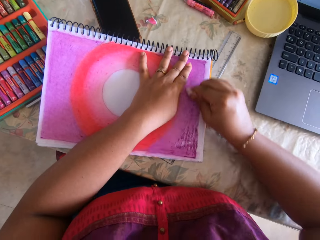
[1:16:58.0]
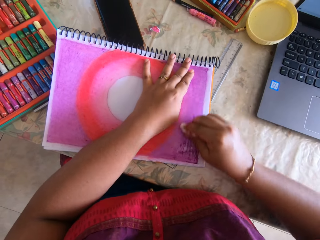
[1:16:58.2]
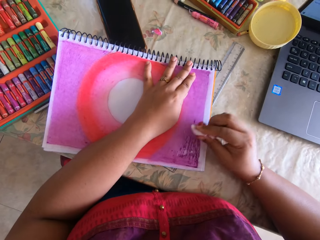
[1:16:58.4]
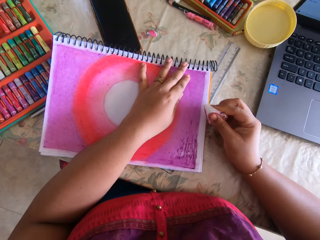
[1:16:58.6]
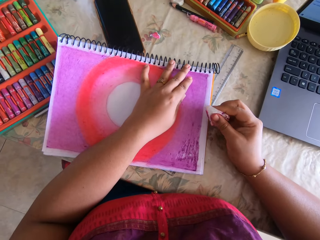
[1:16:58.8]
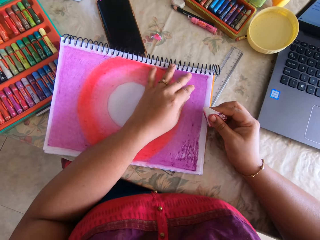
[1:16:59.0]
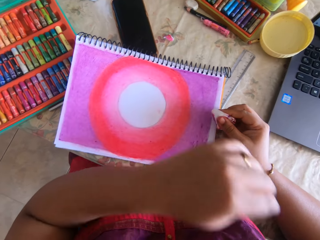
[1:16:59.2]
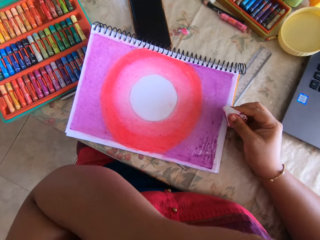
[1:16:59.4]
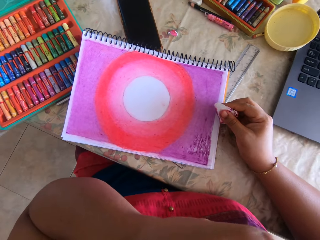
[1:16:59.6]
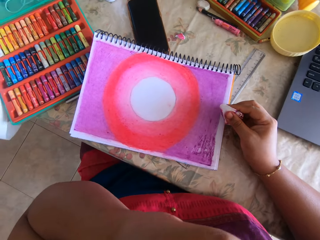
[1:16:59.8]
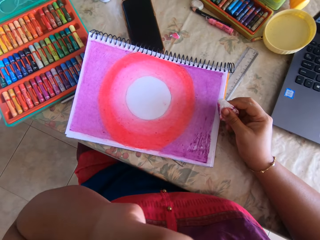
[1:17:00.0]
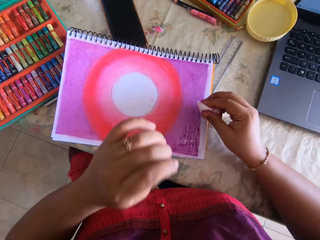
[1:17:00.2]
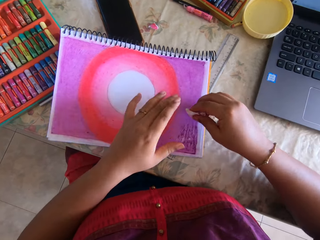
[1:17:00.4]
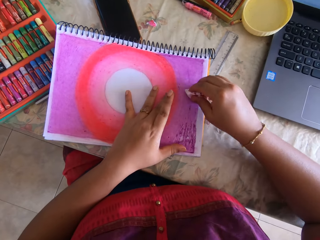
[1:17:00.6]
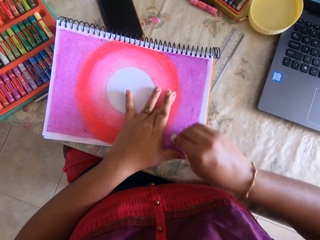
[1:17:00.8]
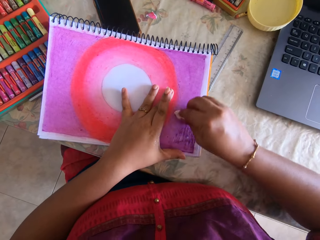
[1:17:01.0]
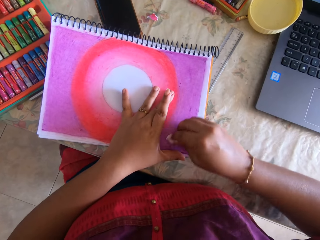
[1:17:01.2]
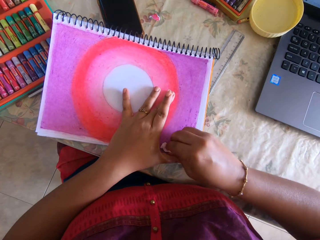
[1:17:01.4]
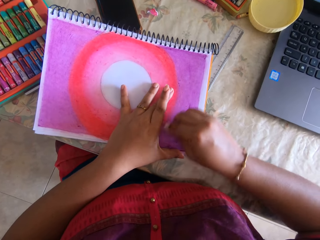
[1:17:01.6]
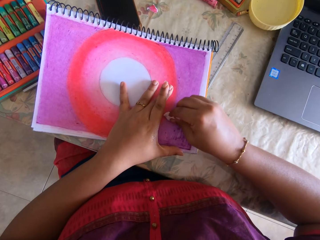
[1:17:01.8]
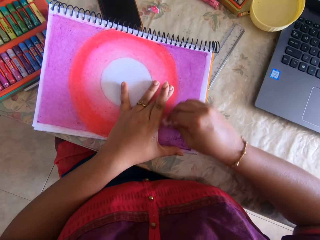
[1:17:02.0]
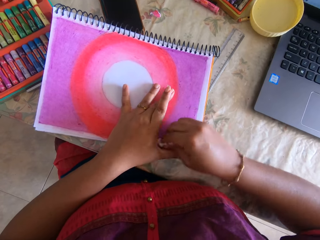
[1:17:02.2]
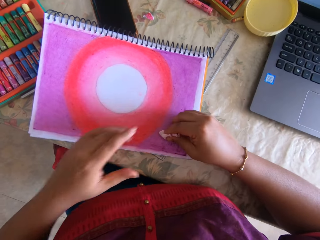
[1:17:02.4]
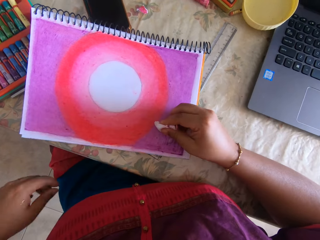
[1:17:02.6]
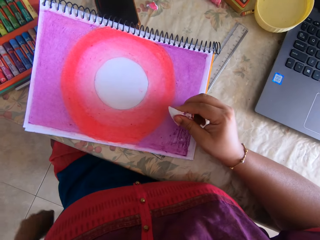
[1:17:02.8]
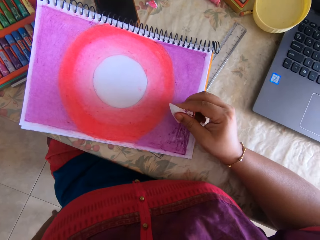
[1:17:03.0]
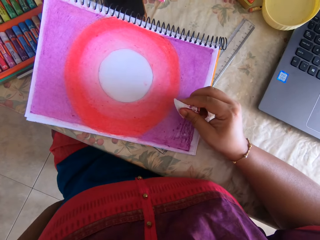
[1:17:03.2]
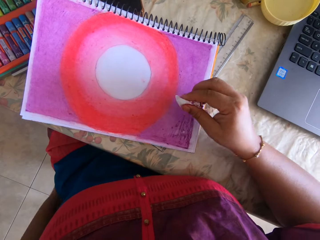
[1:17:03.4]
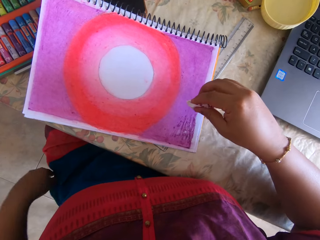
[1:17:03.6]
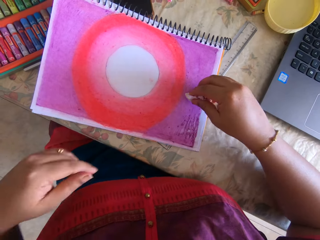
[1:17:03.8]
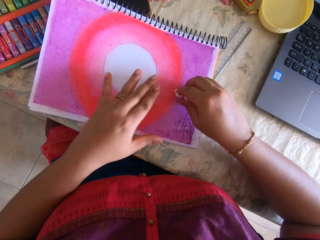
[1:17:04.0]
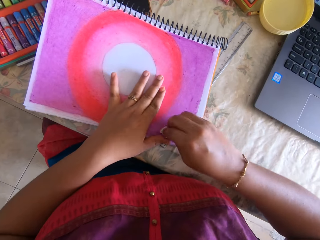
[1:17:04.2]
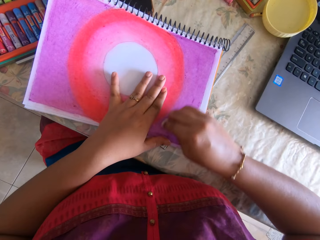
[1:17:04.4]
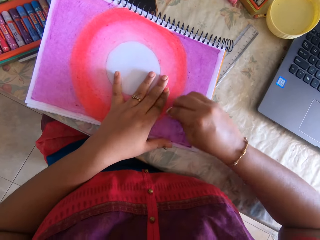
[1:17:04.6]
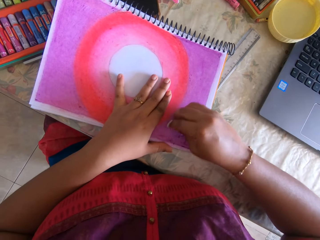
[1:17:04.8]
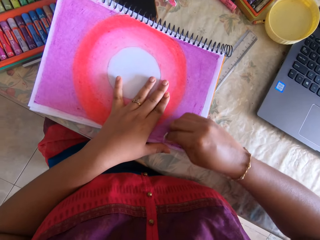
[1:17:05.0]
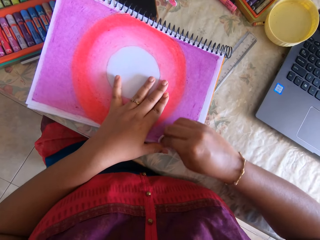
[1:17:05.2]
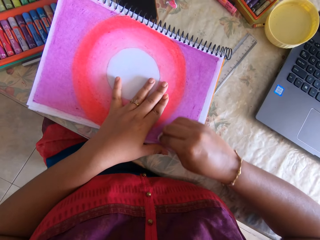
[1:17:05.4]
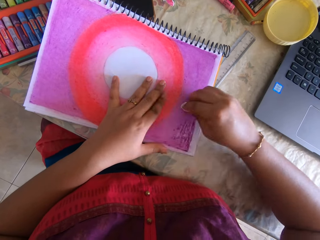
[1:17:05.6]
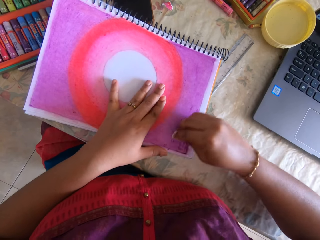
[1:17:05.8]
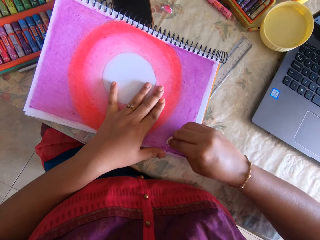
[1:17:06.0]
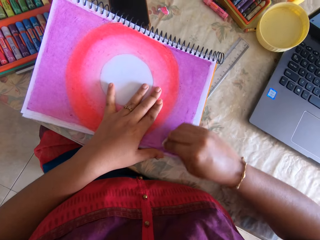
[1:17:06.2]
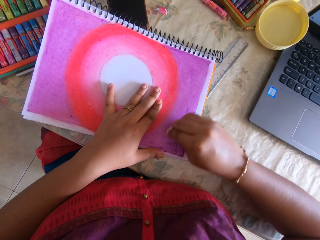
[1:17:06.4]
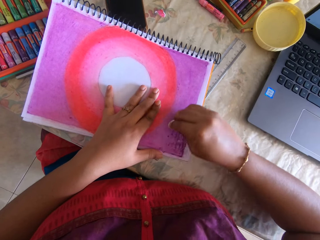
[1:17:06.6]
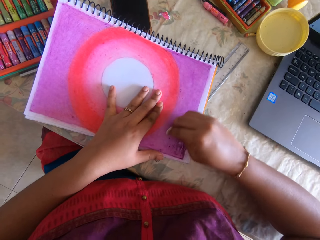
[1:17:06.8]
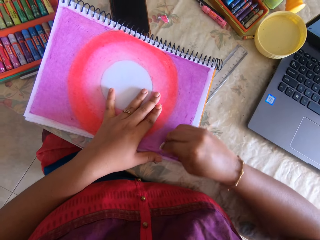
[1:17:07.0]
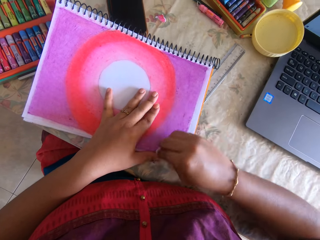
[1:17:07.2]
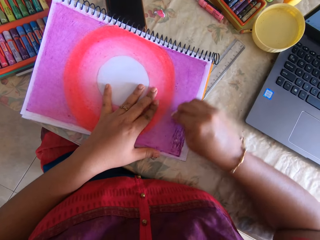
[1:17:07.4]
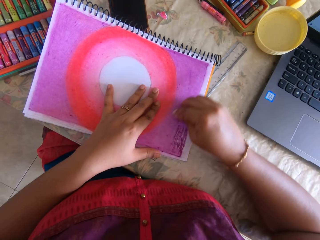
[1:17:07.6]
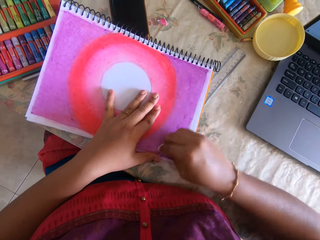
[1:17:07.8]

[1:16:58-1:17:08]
The camera wearer scratches his face. He polishes the paint.

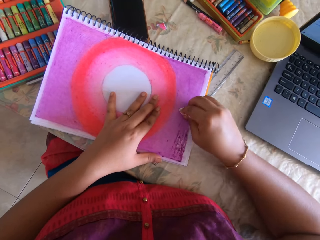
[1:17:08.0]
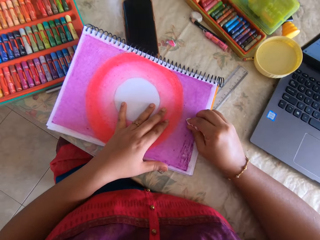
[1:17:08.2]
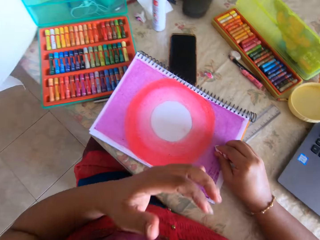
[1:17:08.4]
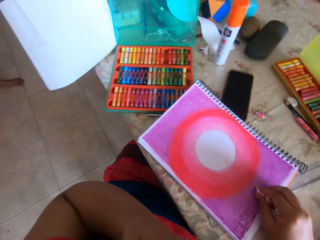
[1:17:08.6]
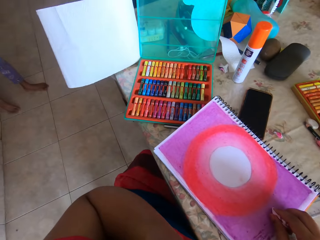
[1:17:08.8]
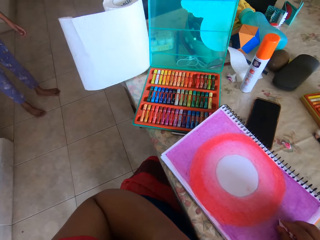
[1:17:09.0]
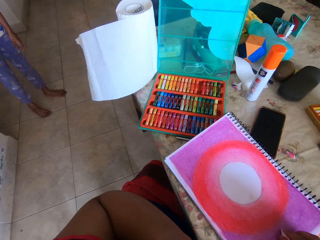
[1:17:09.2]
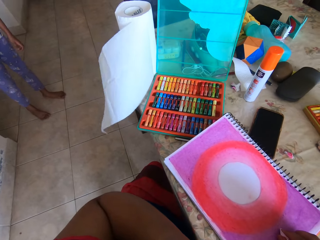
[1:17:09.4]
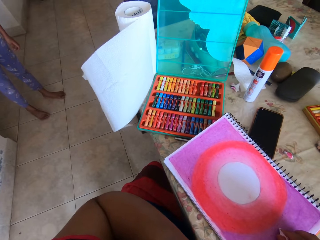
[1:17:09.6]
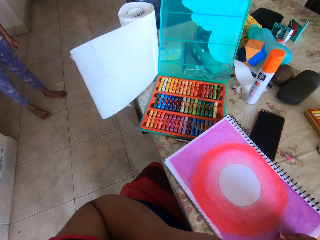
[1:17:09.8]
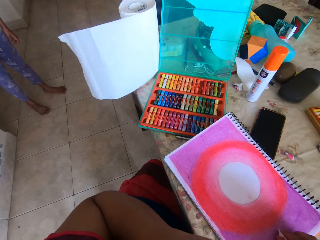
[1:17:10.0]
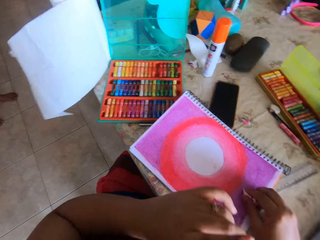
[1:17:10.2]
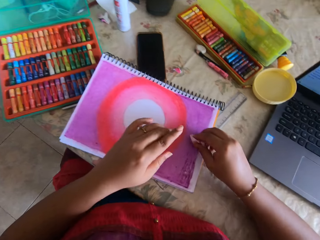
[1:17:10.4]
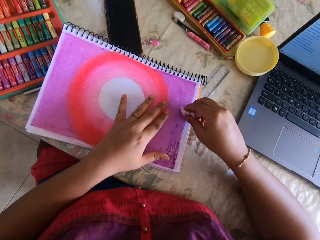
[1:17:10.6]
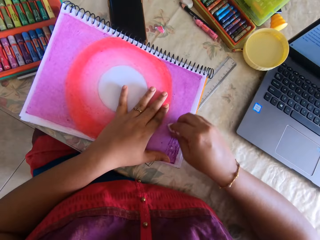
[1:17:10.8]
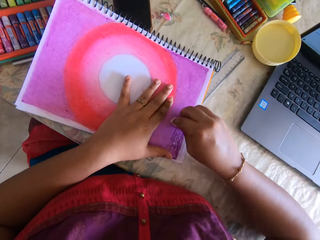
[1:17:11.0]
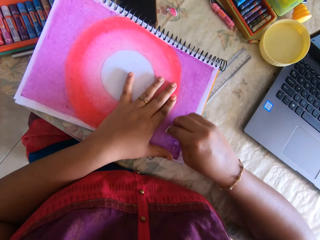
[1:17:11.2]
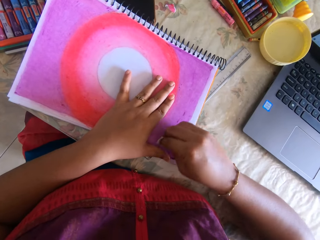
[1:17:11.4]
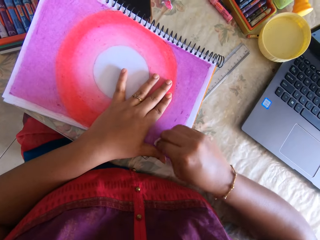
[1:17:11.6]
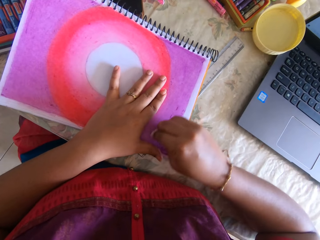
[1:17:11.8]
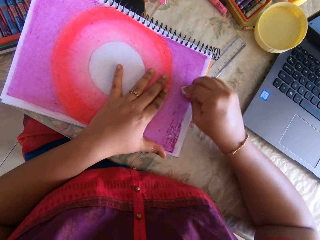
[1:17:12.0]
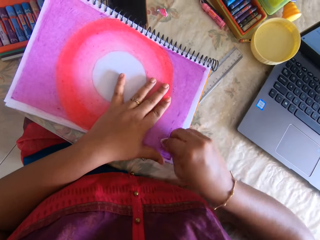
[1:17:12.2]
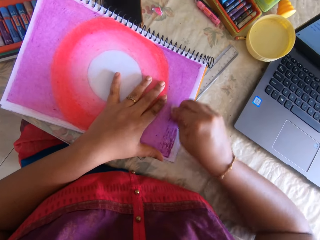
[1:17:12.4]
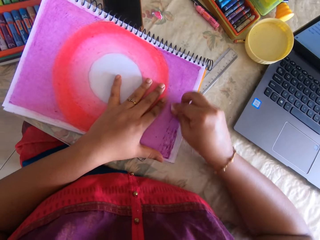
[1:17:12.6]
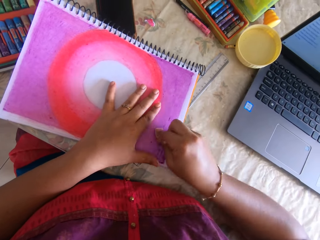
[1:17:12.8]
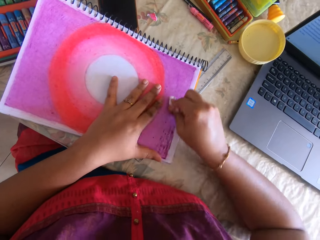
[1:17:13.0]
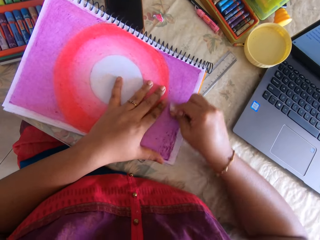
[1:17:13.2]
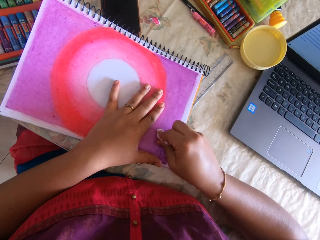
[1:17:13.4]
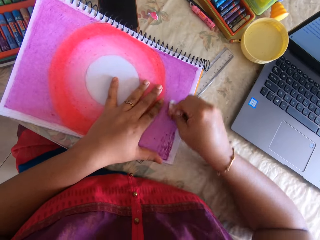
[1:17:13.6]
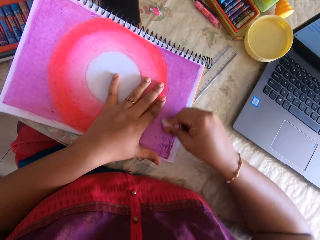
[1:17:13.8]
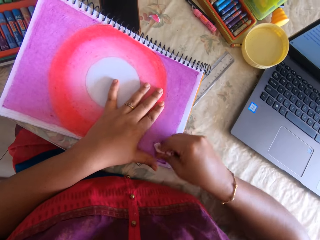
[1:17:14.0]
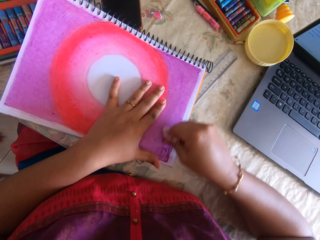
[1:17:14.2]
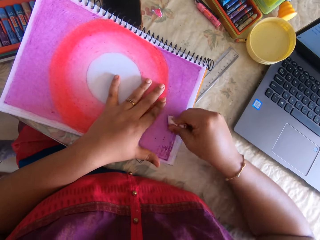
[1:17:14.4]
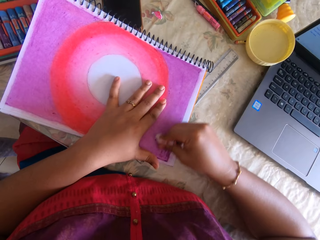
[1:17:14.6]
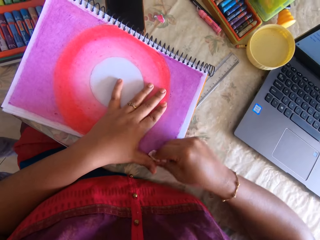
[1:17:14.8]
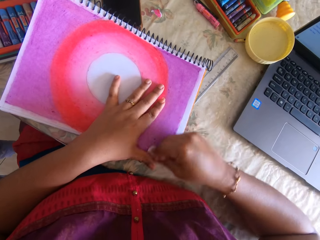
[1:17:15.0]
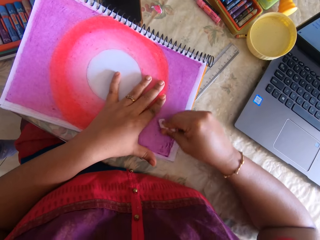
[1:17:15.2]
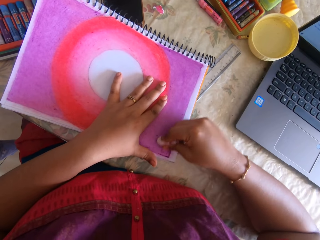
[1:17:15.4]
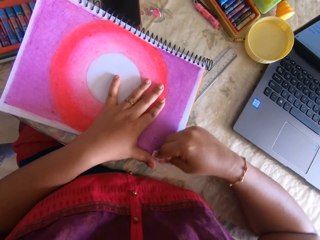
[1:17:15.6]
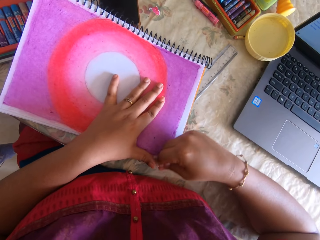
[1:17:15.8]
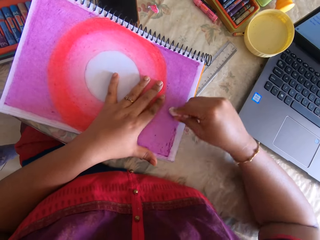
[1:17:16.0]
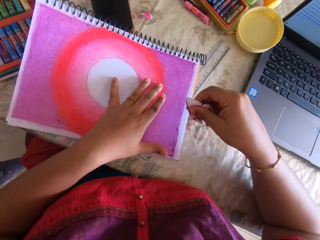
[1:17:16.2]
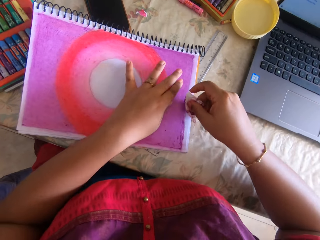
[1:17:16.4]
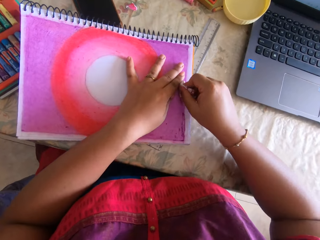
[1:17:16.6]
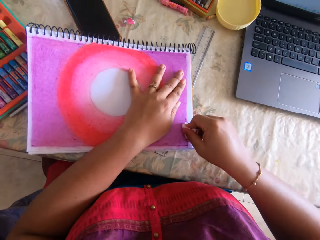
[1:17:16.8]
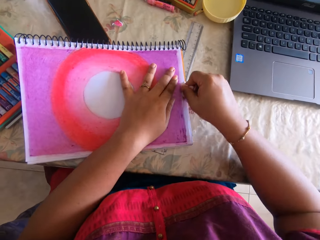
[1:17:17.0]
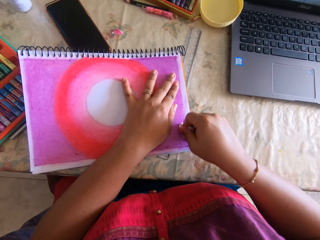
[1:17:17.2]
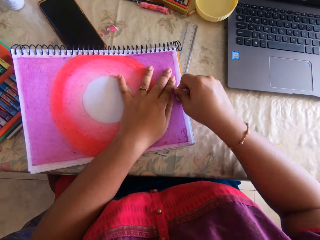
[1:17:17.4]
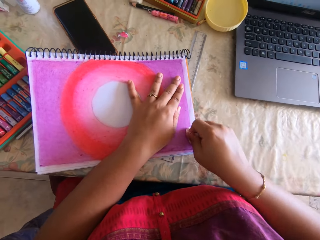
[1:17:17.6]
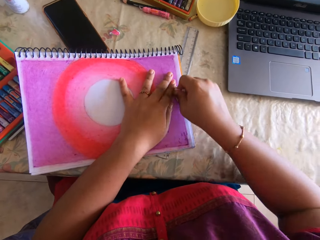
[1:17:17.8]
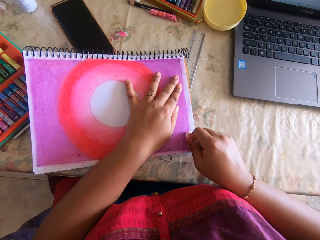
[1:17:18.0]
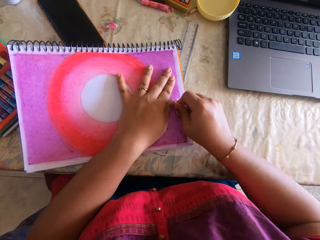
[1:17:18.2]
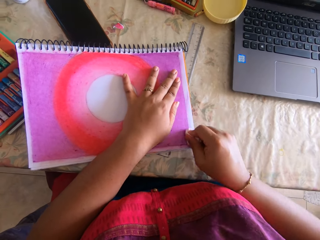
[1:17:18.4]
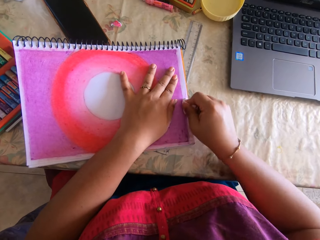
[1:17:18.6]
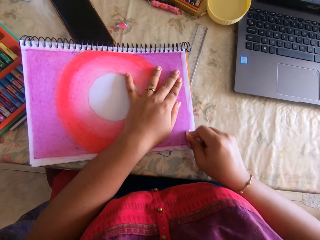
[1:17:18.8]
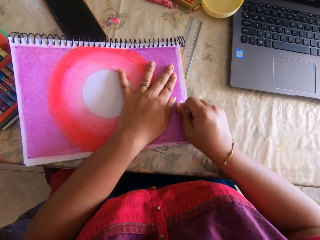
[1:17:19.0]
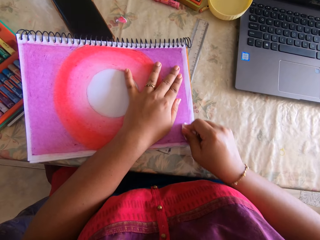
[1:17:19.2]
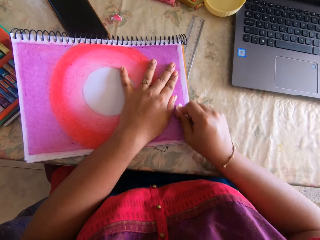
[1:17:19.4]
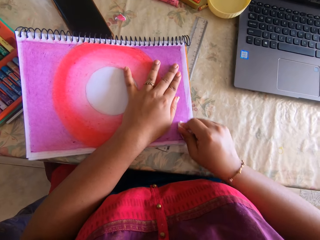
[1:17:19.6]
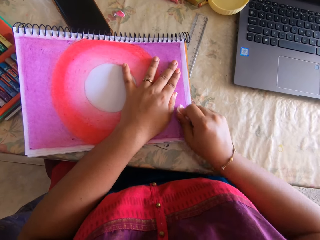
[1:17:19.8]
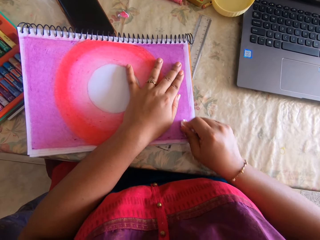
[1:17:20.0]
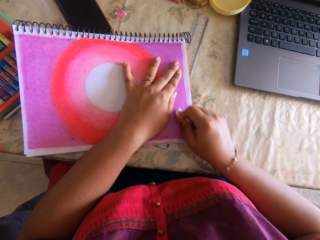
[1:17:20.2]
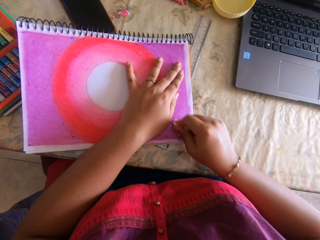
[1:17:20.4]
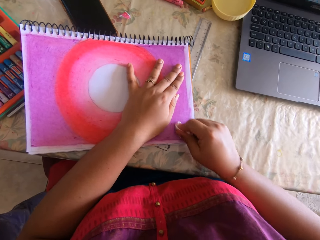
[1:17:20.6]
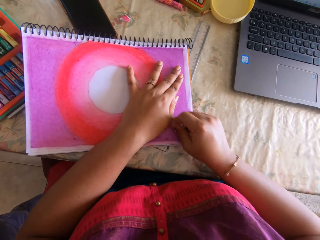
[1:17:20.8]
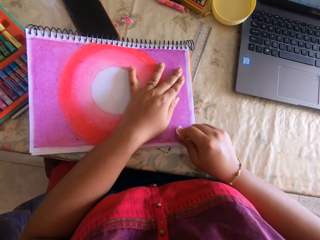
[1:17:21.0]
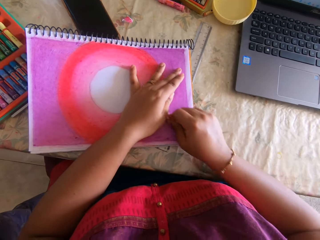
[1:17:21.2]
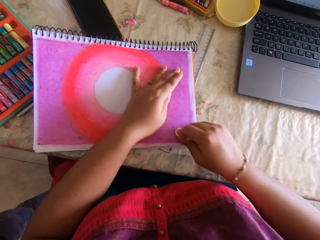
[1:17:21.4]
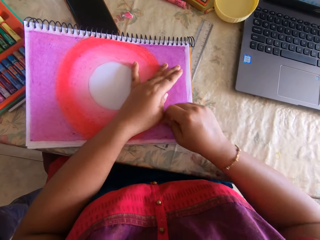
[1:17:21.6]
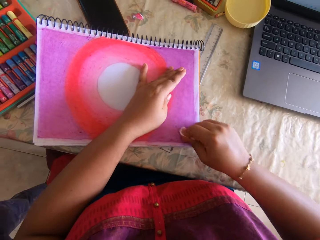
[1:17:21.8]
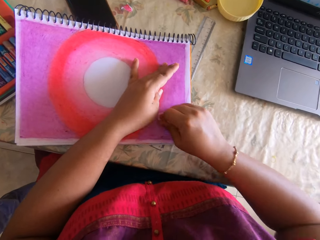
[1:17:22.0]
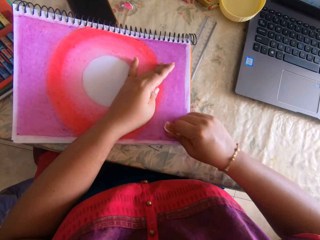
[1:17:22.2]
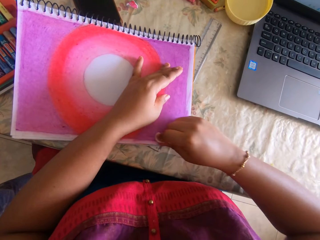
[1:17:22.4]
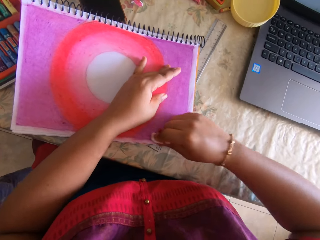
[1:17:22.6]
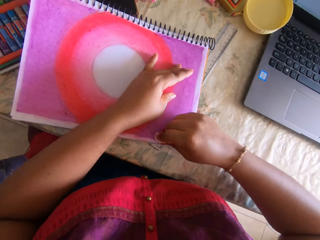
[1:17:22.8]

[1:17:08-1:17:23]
The camera wearer scratches his face. He polishes the paint.
